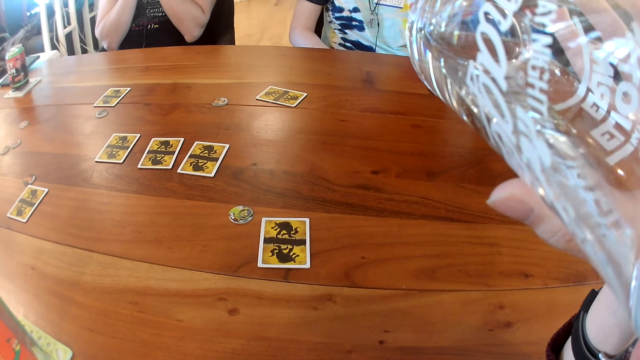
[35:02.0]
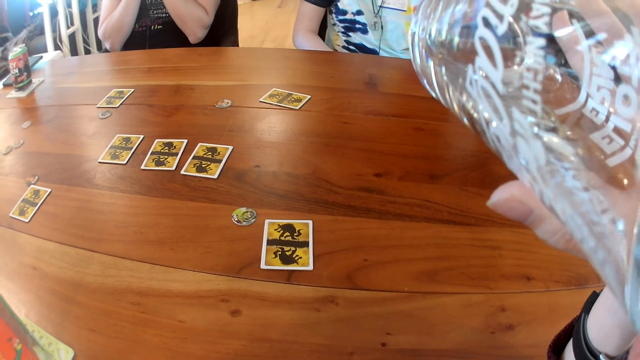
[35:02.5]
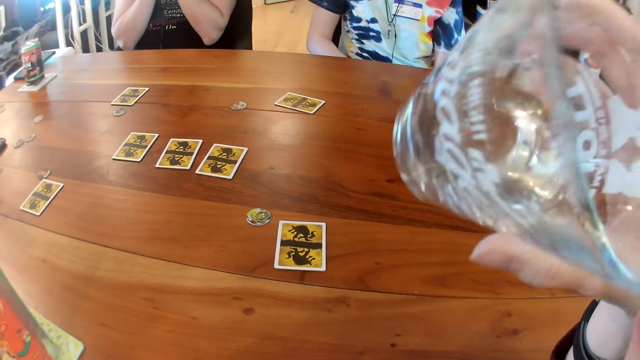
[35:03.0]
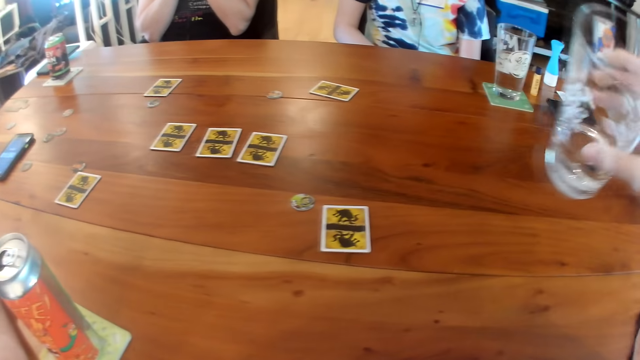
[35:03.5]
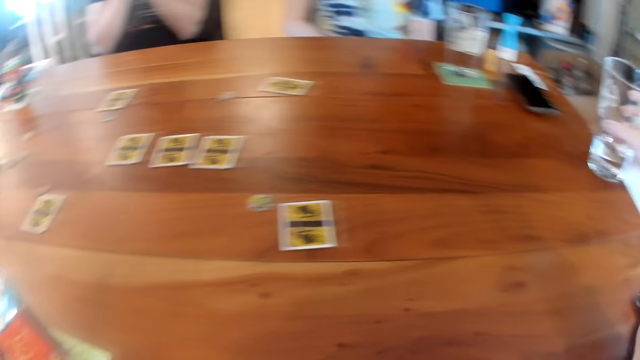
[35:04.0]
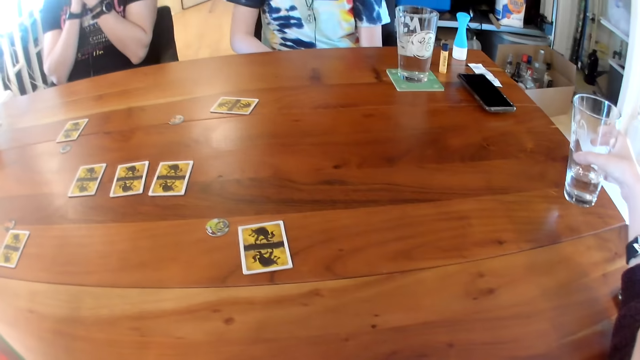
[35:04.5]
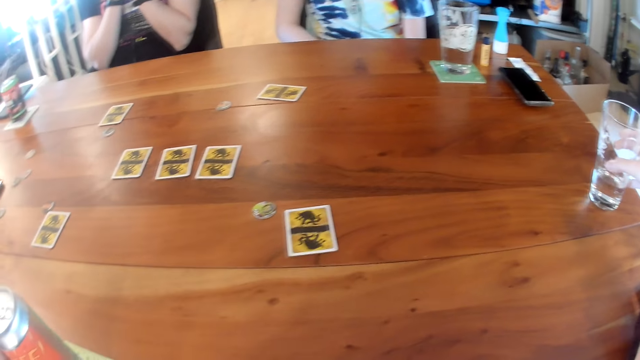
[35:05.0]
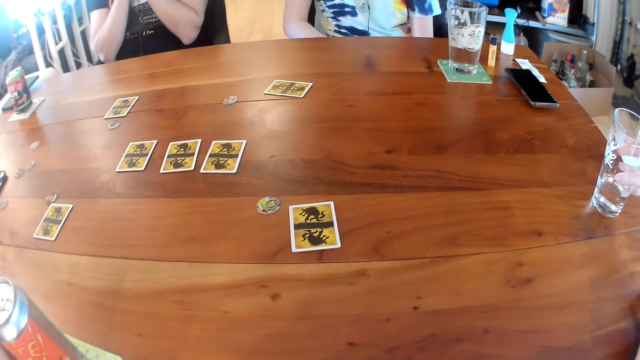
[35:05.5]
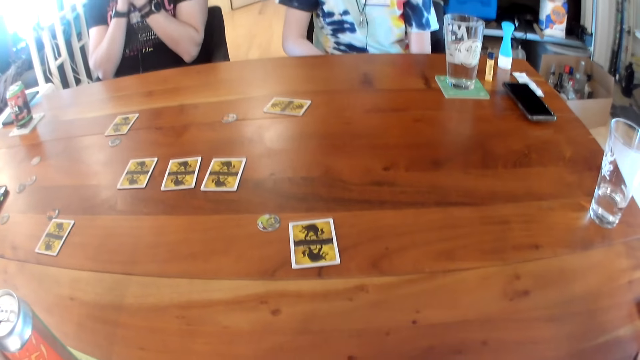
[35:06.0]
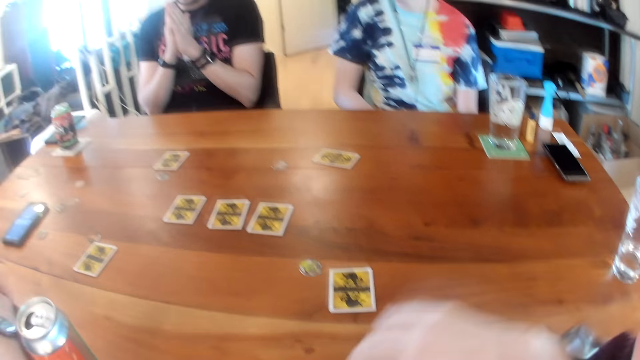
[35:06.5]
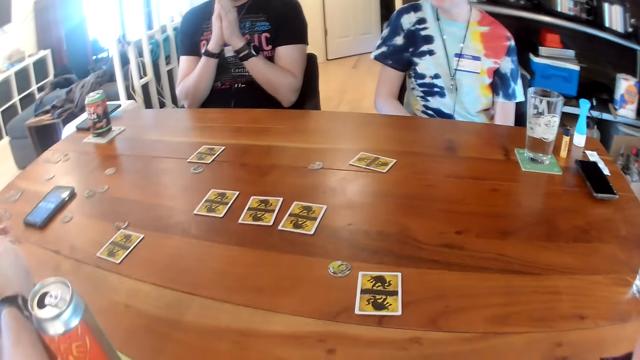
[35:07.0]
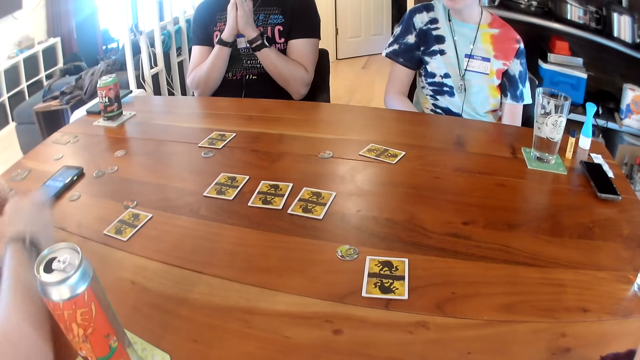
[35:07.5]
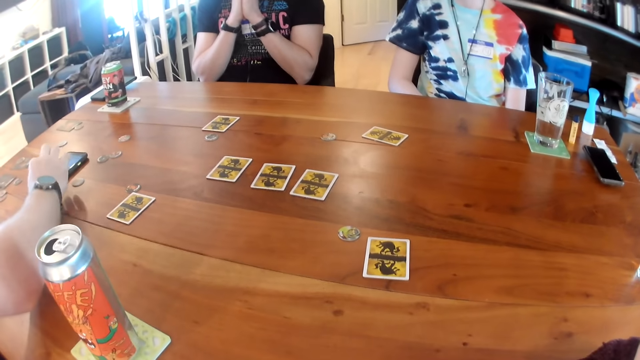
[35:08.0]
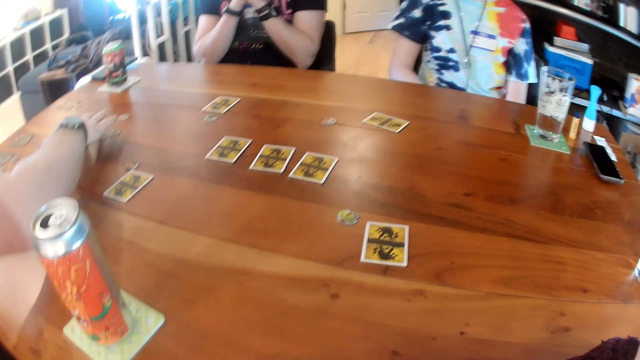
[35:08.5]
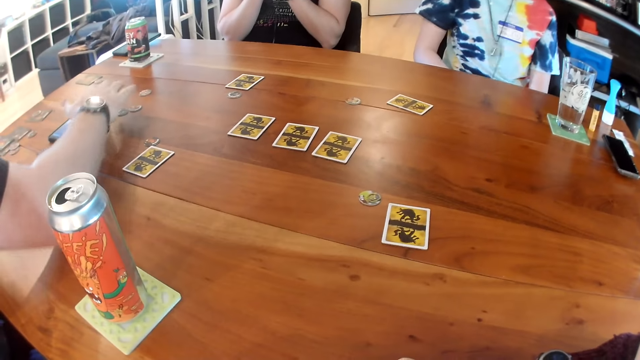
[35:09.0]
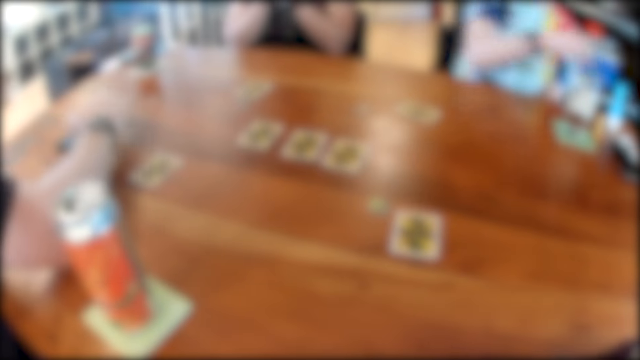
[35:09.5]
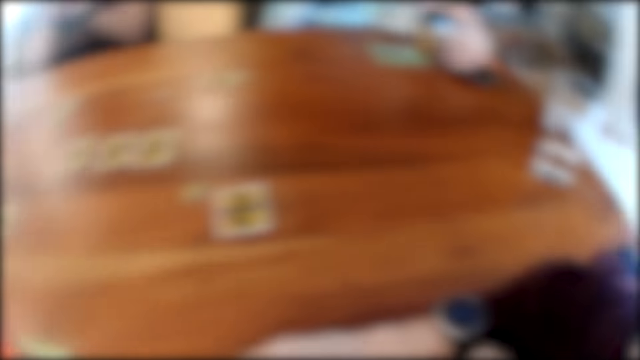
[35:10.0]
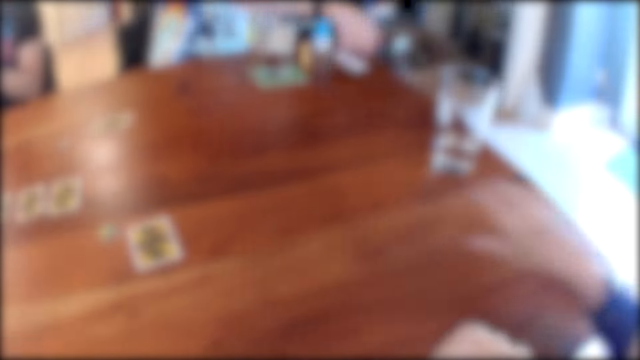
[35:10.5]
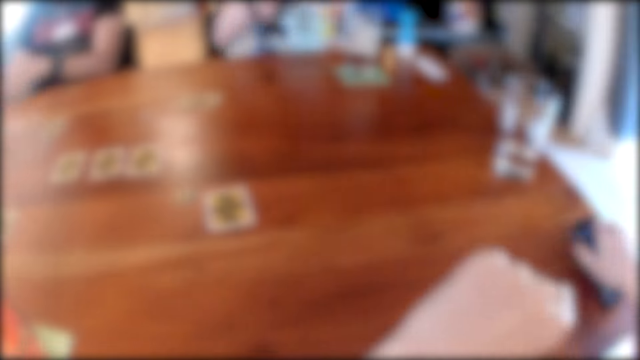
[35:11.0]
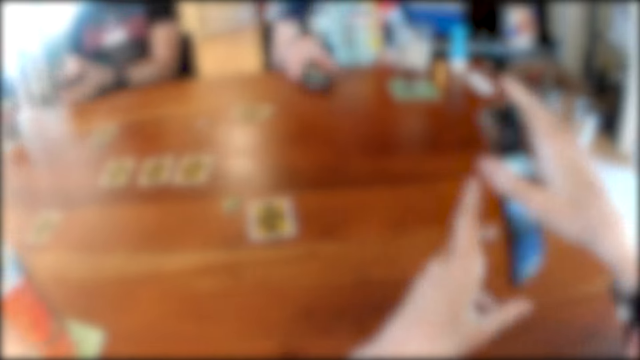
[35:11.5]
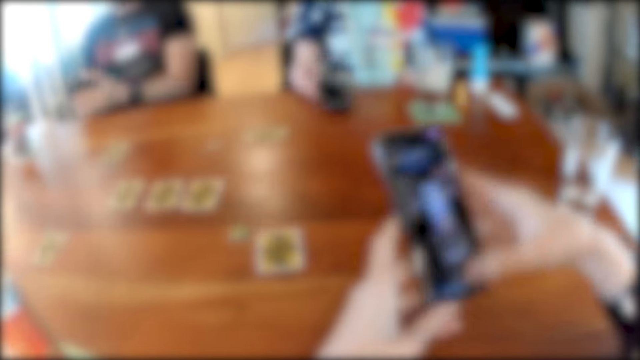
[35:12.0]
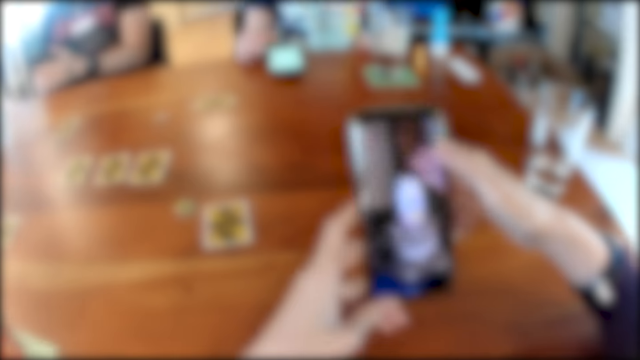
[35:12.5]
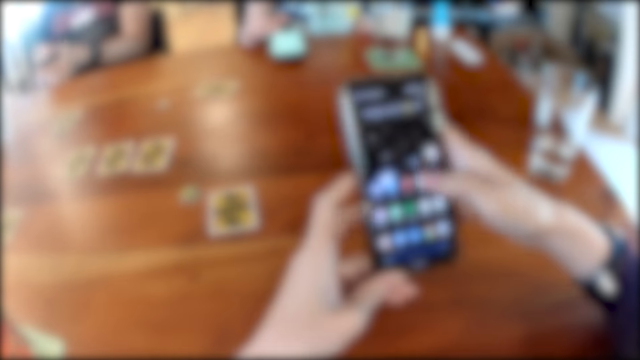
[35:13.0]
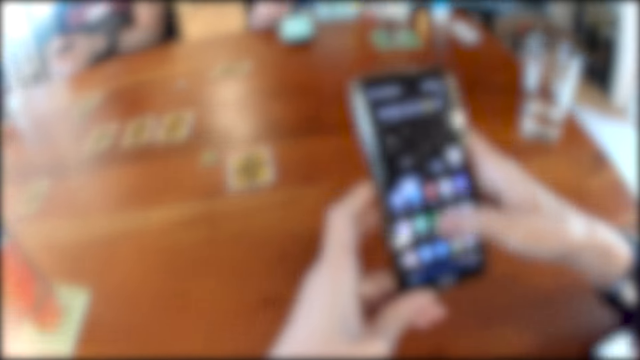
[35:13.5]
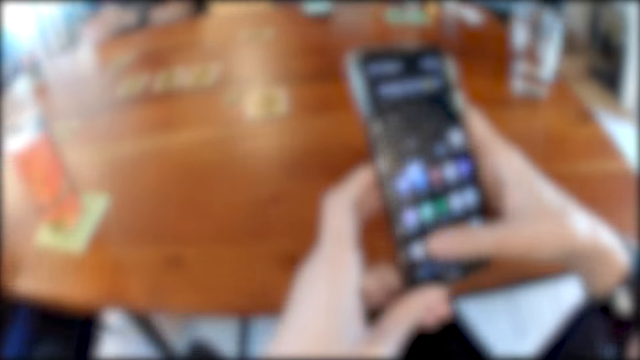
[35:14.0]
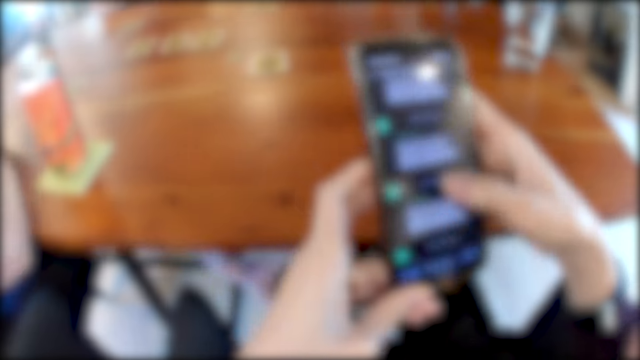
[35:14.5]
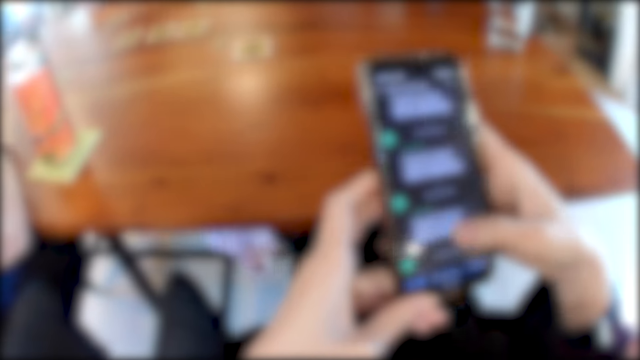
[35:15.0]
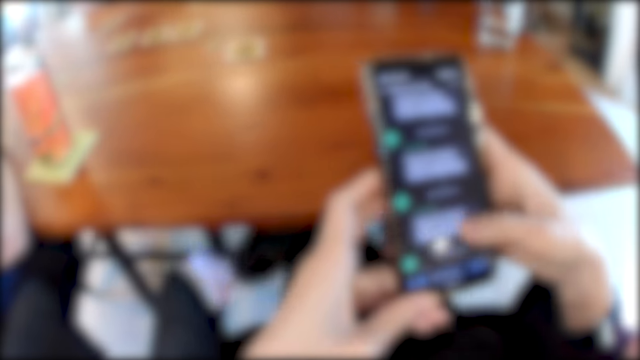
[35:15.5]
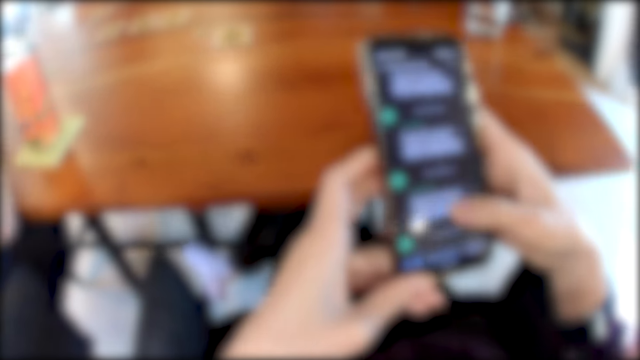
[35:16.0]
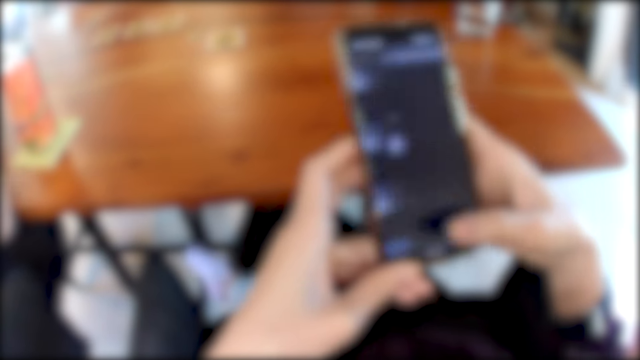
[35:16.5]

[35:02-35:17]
A man interacts with another man. The camera wearer drops the glass of water on the table with her right hand. A woman converses with the camera wearer, converses with the other man and converses with the first man. The other man presses a phone with his right hand. The woman picks up a phone from the table with her left hand. The camera wearer picks up a phone from the table with her right hand. The first man holds a phone in his left hand. The woman interacts with the other man and places the phone on the table with her right hand. The camera wearer holds the phone with both hands. She presses the phone with her right thumb.

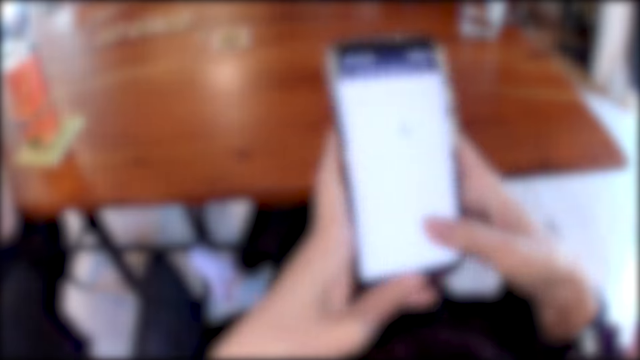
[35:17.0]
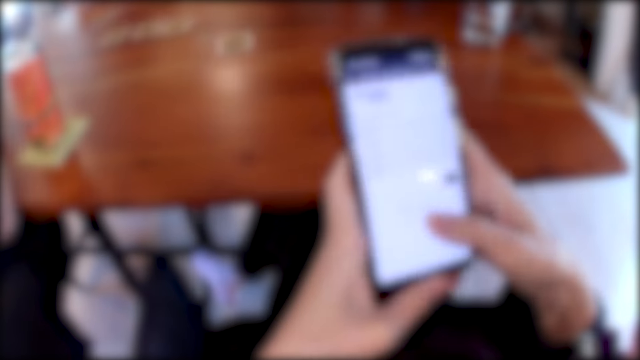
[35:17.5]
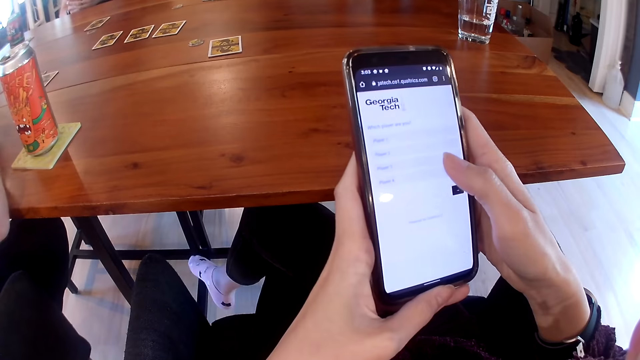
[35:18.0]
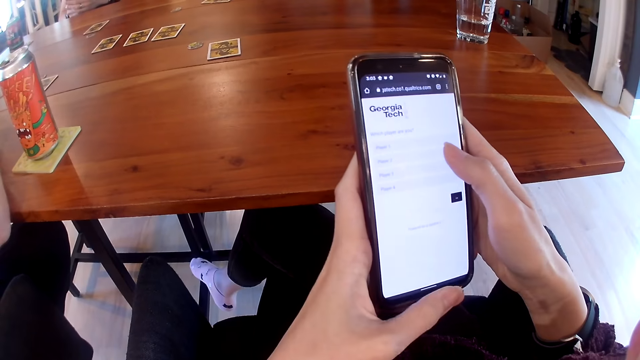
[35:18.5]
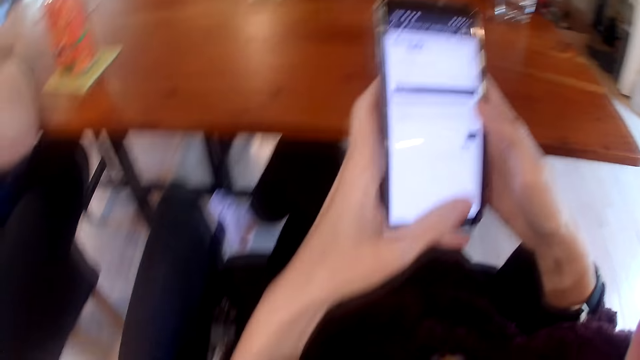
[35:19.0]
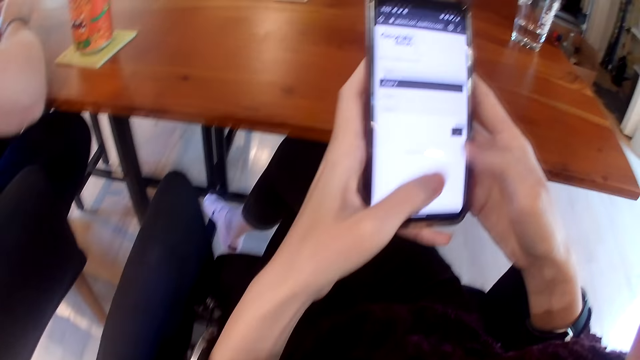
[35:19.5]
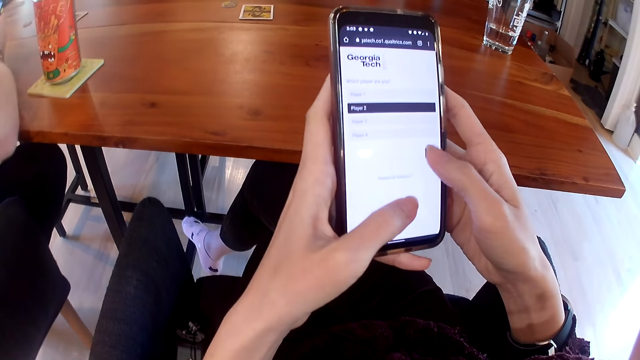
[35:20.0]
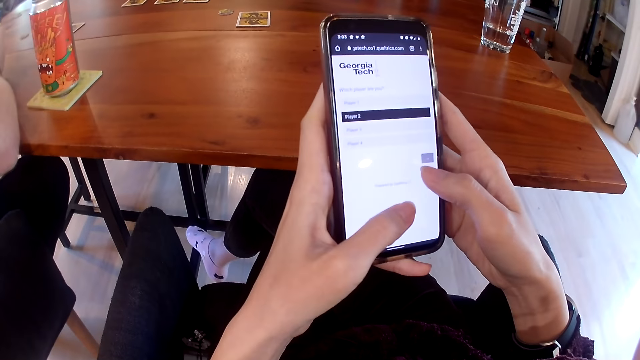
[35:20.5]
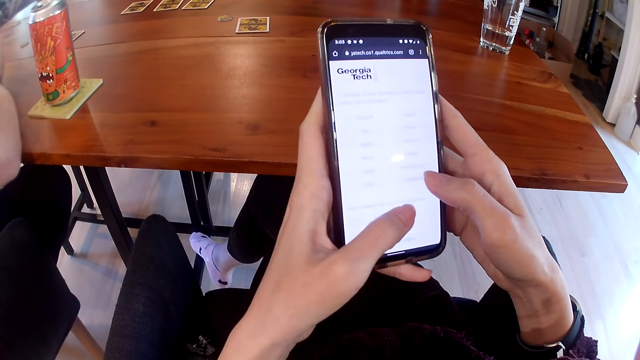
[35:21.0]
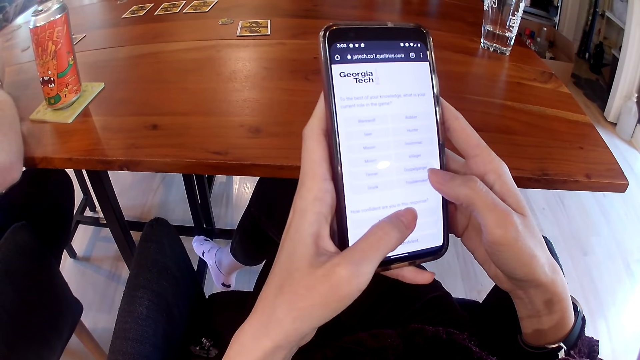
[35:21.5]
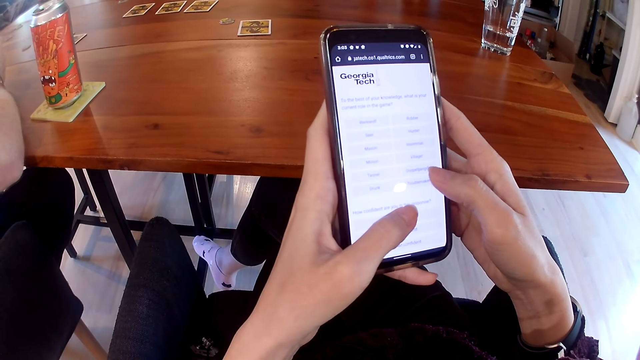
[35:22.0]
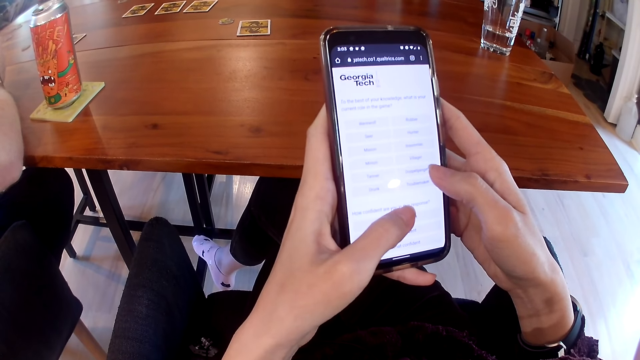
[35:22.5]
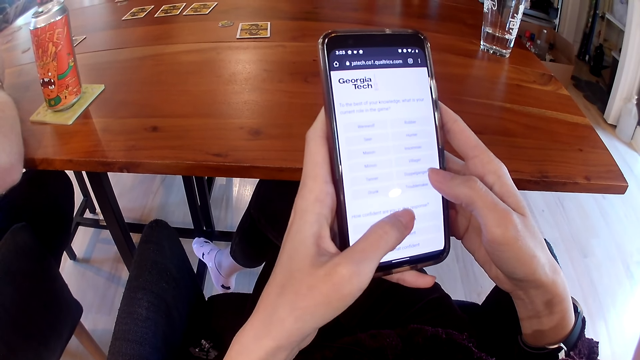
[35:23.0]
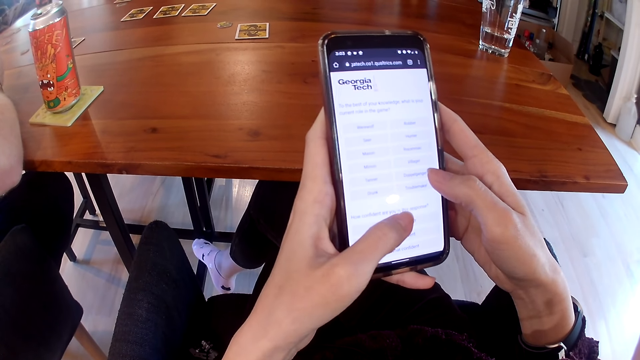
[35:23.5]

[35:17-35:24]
A man converses with the camera wearer, converses with another man and converses with a woman. The camera wearer presses the phone with both thumbs. The other man interacts with the first man.
